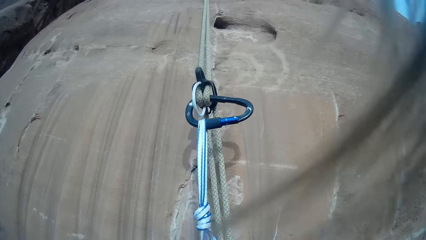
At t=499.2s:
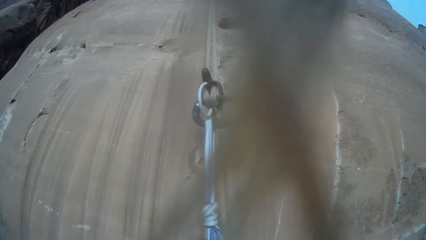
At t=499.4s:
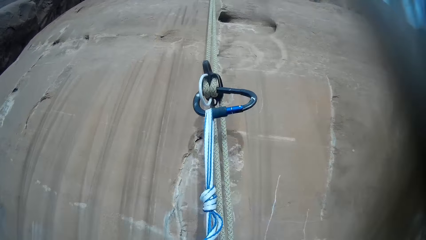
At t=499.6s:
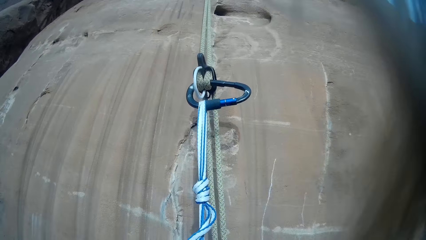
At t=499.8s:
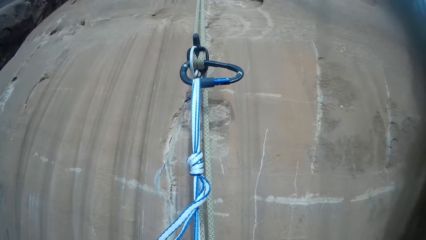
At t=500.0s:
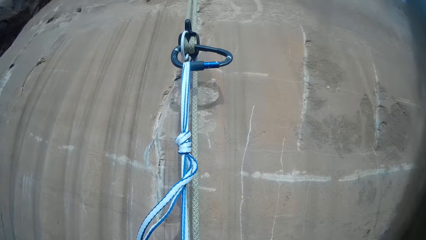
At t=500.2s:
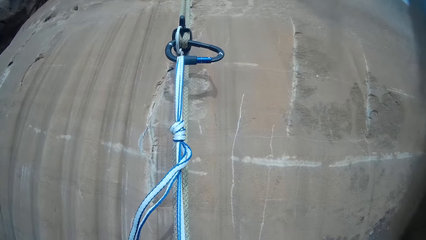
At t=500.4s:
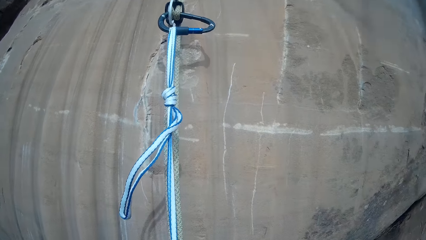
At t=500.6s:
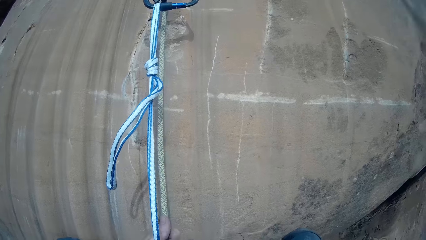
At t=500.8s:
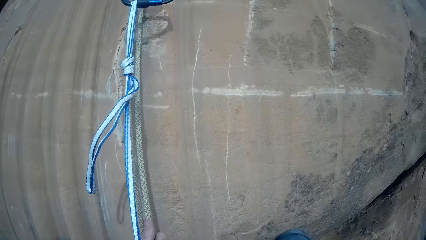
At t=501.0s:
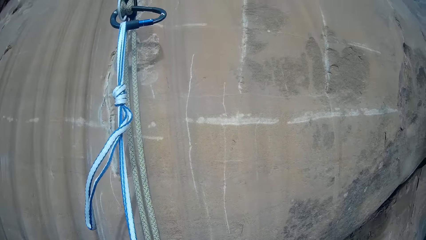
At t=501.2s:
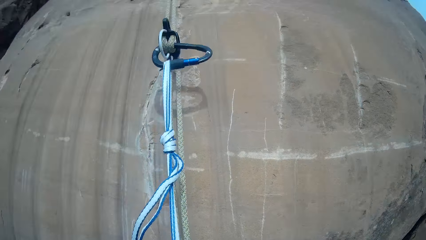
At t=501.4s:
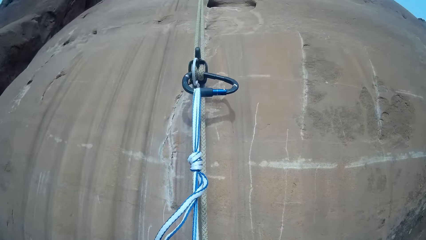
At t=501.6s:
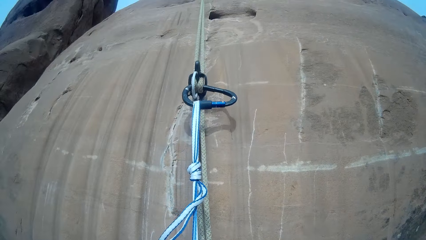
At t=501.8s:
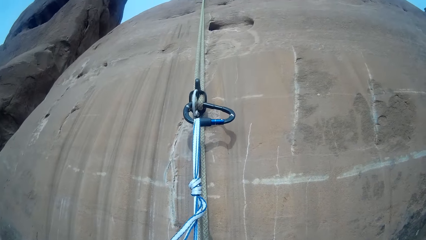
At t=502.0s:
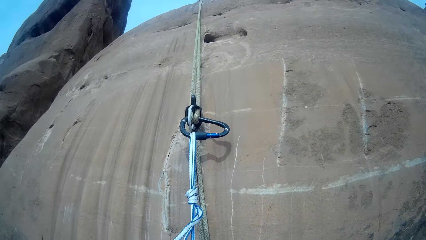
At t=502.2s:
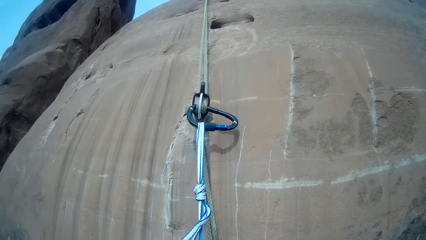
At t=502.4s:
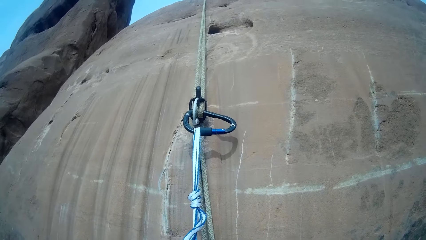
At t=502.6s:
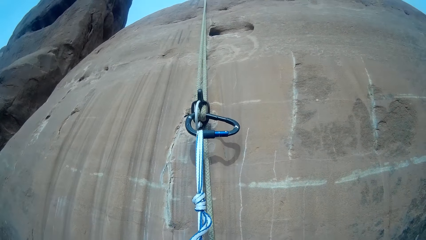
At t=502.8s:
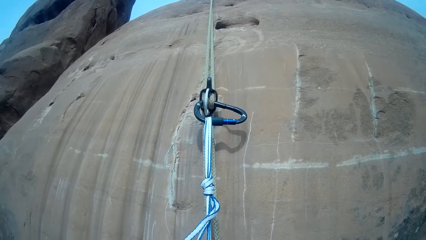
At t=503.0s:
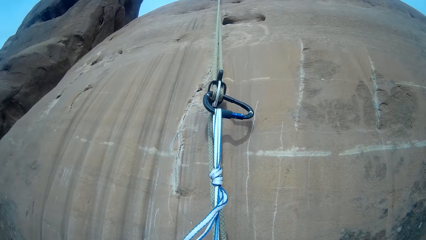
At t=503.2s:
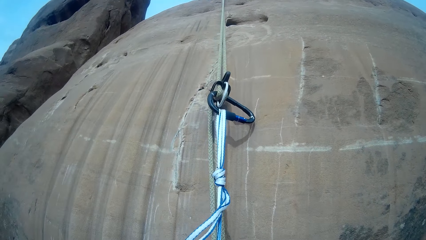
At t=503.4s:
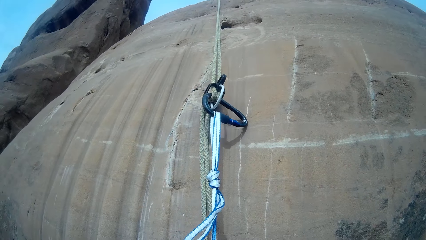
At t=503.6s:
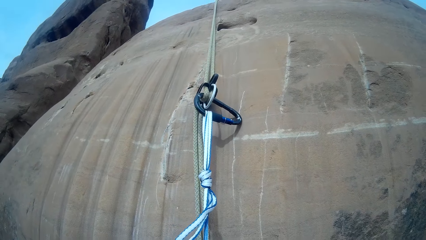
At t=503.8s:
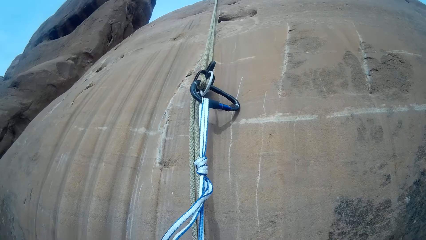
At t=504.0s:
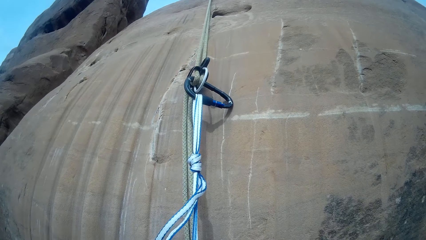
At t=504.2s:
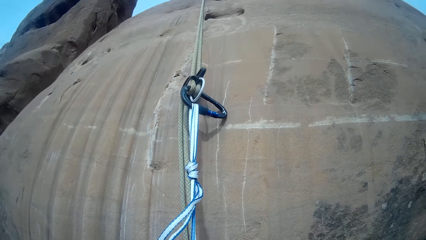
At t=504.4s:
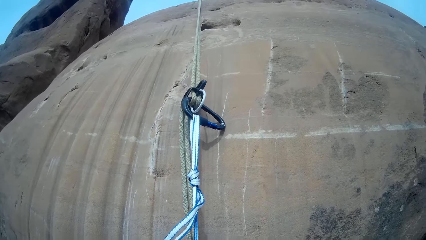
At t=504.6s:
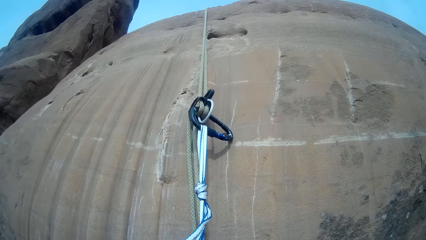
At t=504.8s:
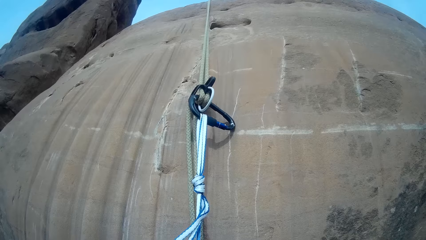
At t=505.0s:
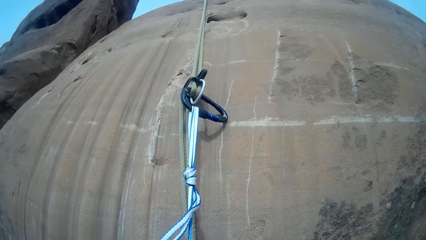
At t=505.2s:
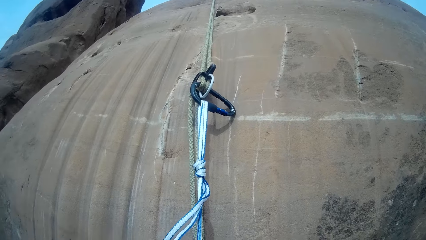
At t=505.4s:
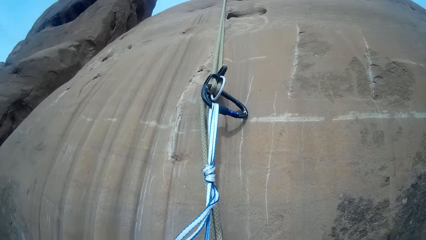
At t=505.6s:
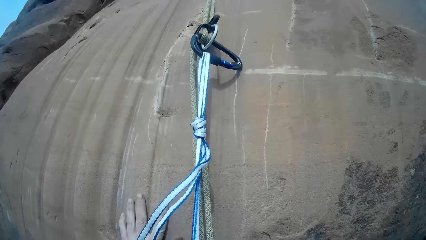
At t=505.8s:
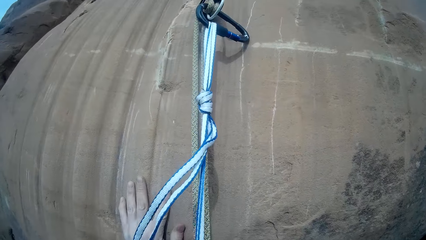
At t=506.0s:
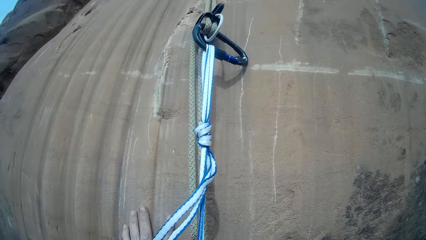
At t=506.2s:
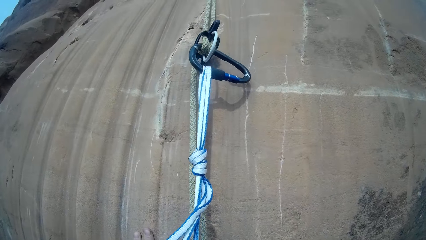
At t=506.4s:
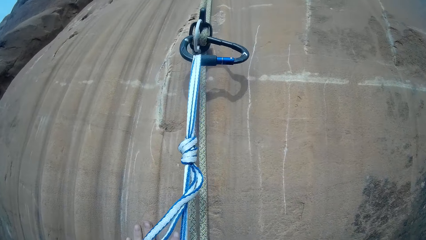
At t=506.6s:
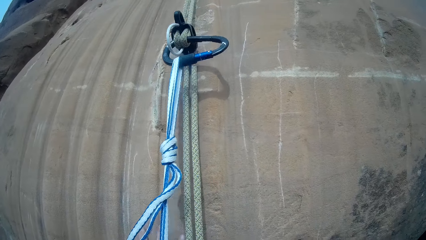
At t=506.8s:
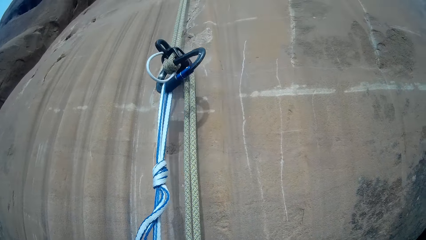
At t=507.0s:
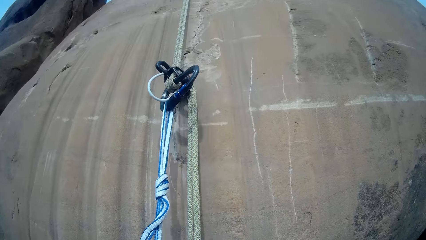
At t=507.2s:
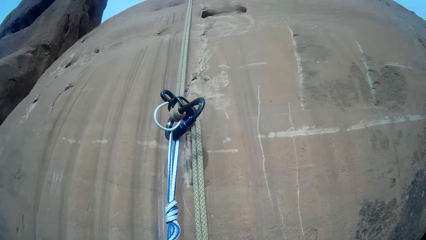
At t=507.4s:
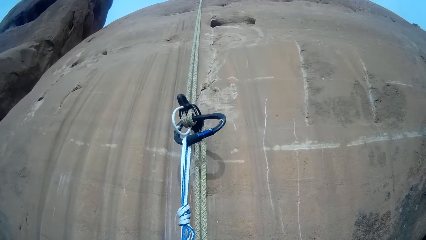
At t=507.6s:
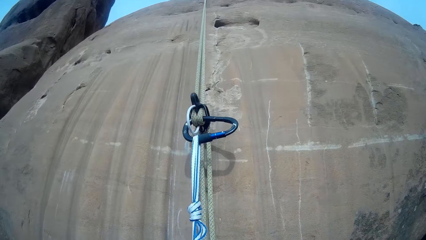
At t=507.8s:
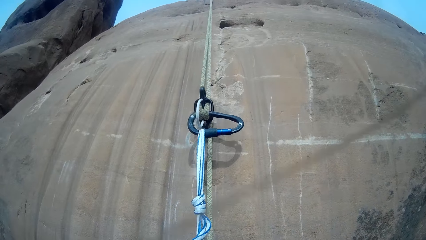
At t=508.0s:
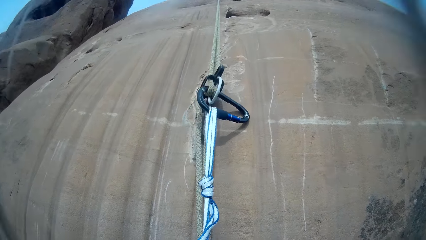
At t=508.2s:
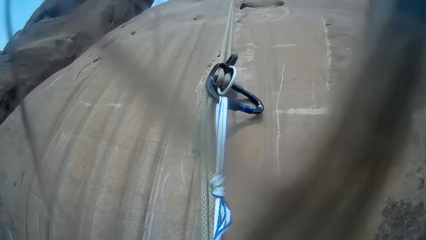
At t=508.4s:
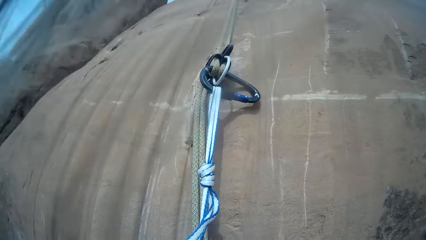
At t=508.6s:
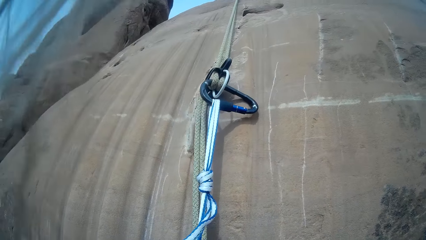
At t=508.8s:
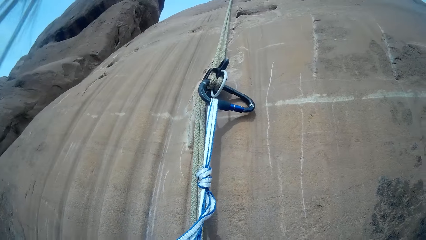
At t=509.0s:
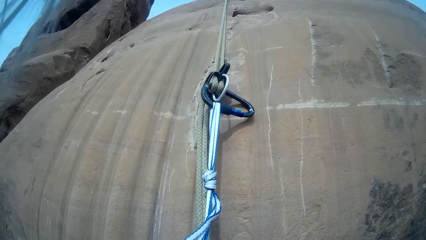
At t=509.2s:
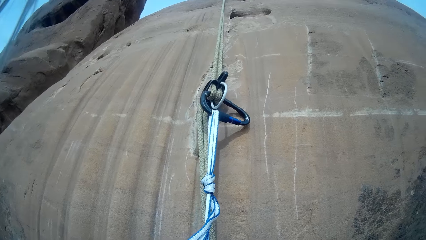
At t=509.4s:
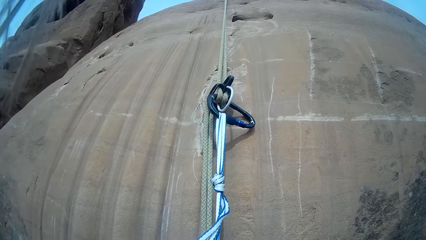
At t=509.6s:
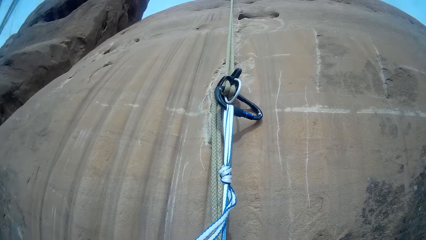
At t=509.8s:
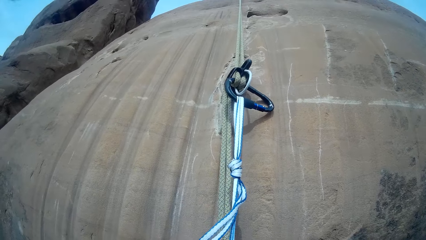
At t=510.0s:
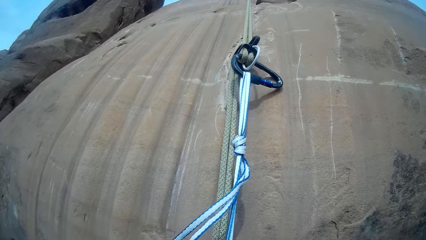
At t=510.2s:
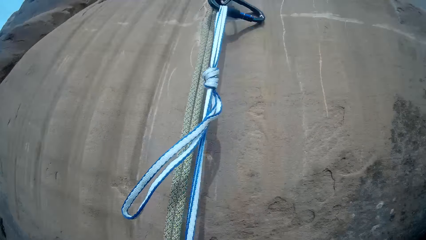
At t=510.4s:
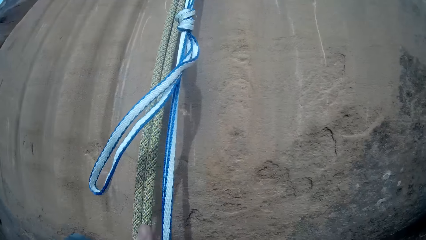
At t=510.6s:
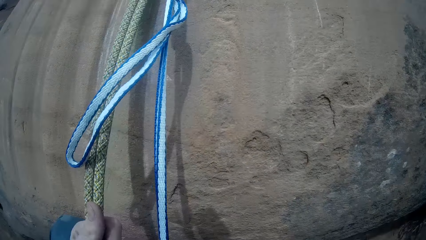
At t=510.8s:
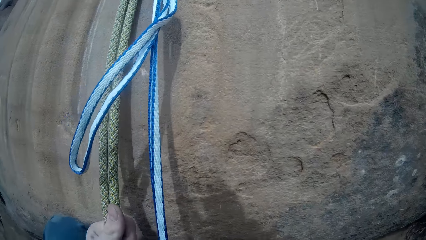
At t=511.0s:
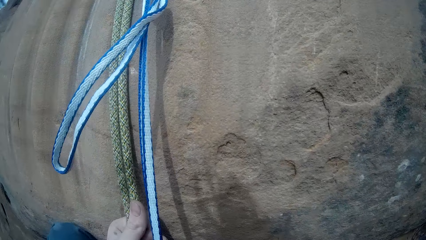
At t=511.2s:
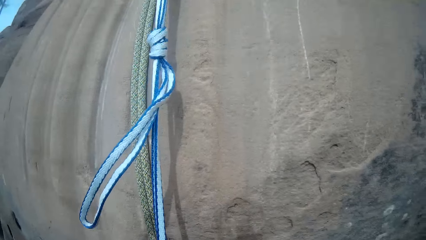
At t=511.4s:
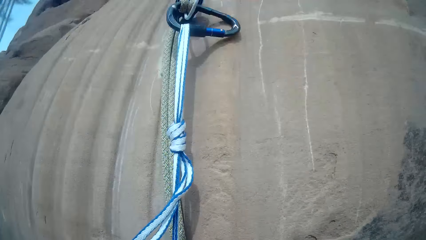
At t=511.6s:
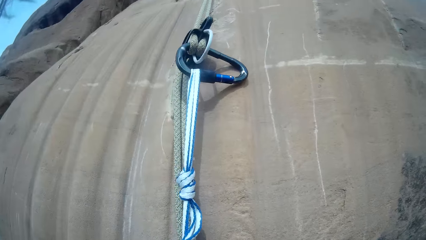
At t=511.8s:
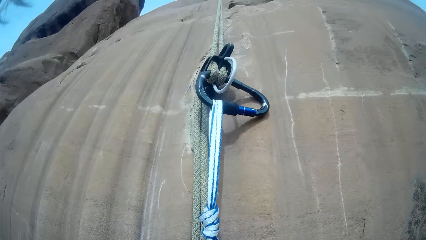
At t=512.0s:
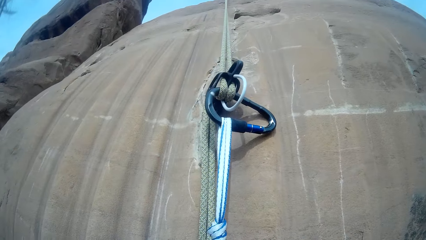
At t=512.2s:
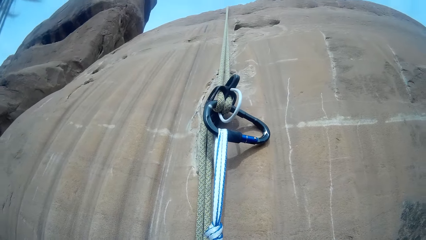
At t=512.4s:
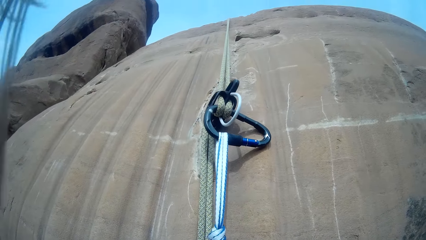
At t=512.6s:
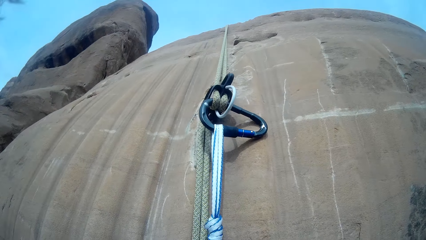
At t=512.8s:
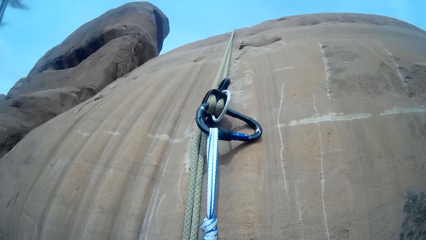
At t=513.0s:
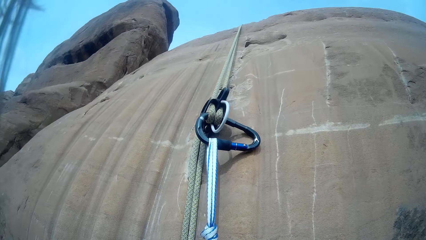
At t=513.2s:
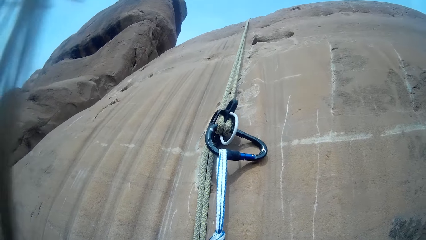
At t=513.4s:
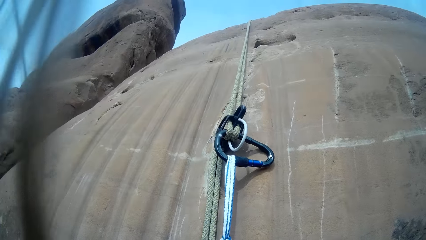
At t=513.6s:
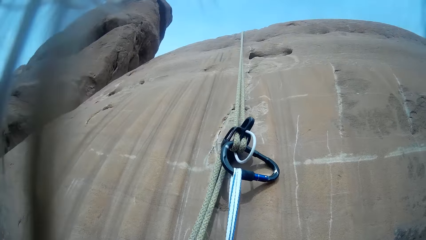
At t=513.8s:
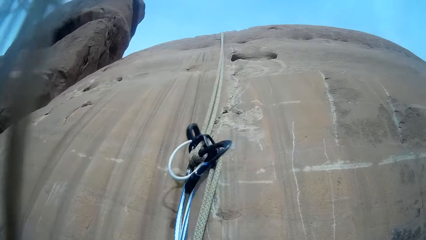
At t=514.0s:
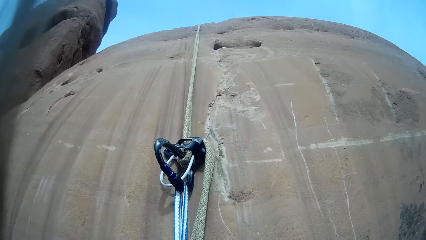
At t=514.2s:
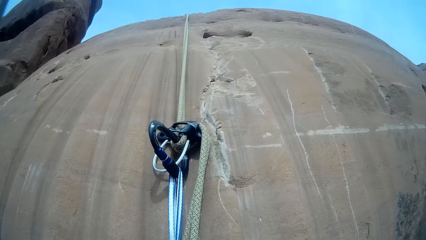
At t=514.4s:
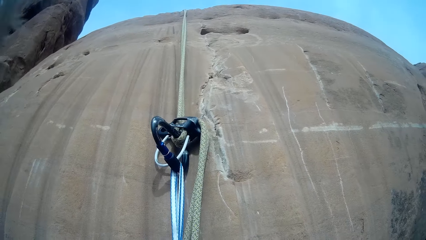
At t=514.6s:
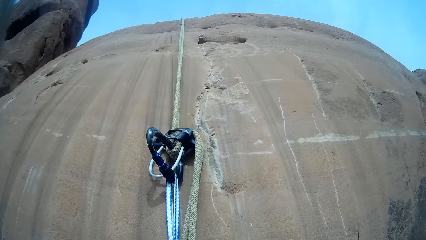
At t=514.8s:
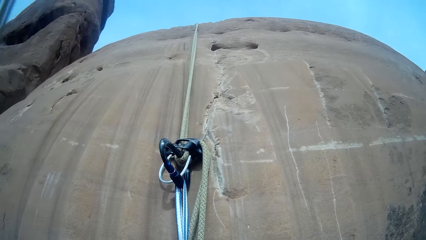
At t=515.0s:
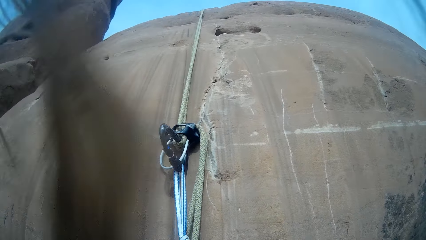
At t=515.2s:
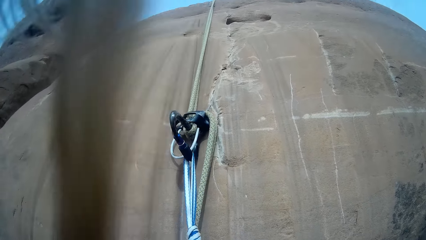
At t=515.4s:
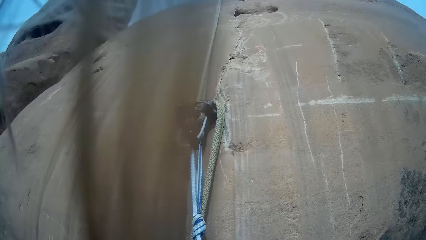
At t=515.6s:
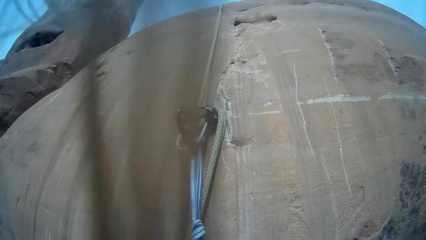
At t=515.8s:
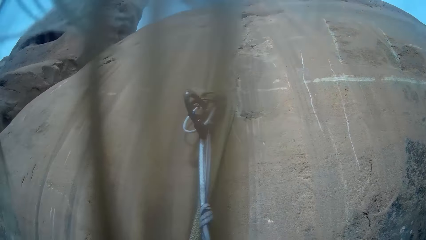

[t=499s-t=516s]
The camera wearer gets down the mountain. They move the rope on the mountain.
